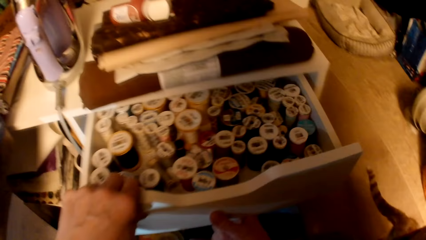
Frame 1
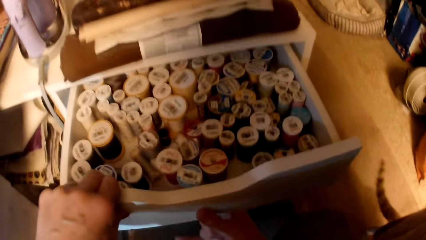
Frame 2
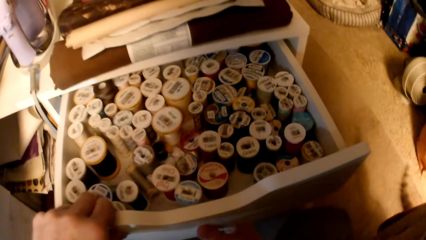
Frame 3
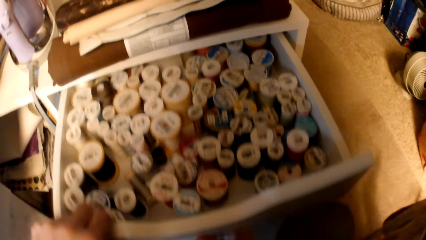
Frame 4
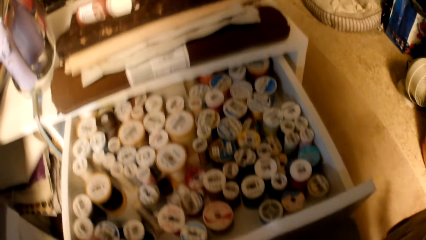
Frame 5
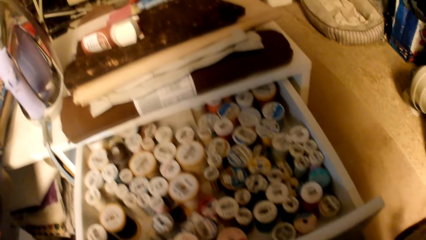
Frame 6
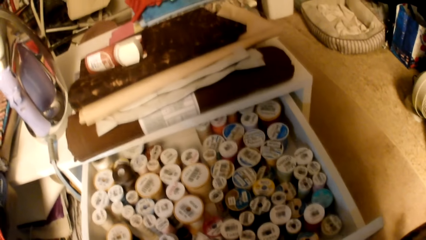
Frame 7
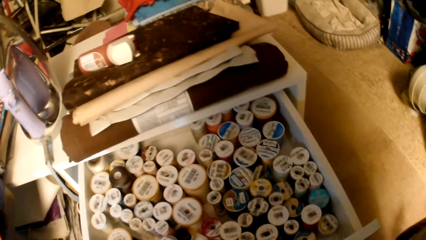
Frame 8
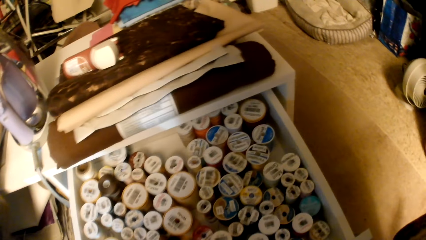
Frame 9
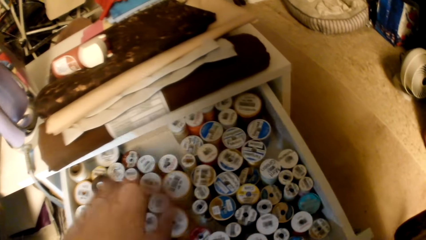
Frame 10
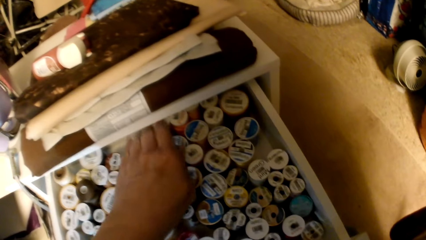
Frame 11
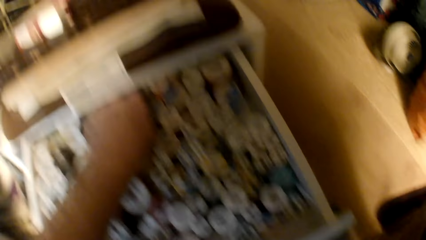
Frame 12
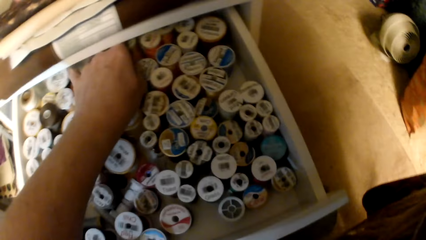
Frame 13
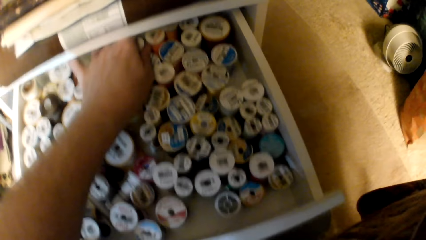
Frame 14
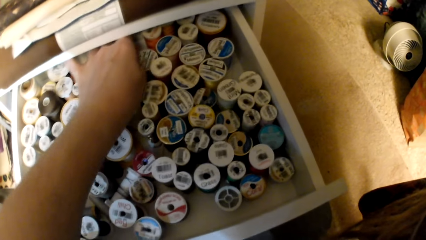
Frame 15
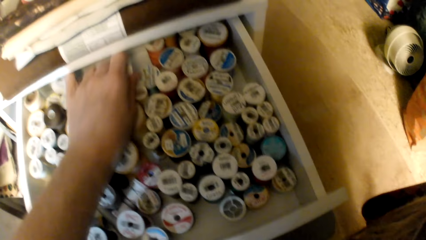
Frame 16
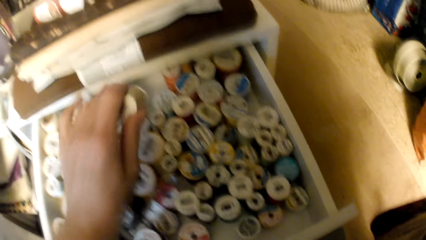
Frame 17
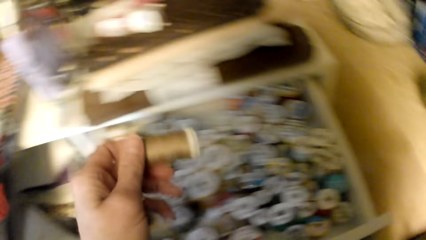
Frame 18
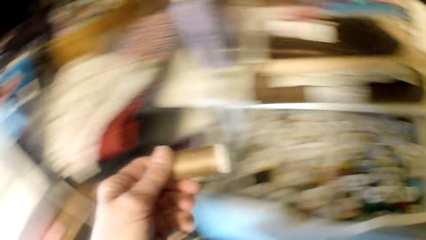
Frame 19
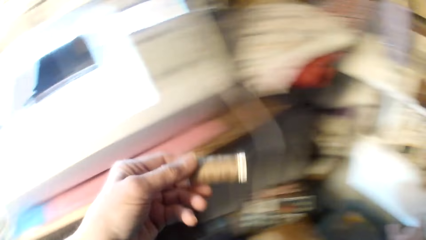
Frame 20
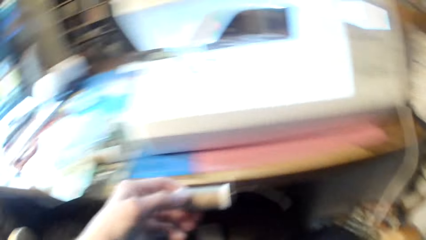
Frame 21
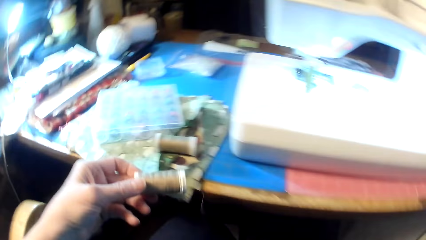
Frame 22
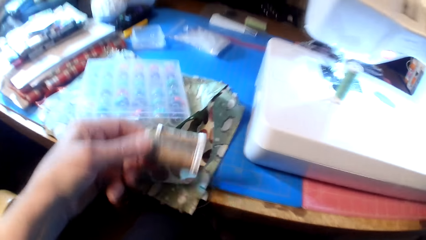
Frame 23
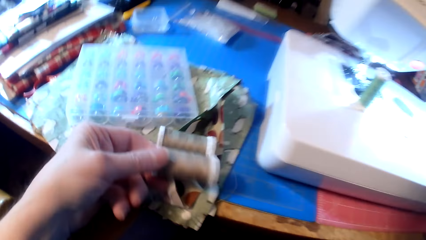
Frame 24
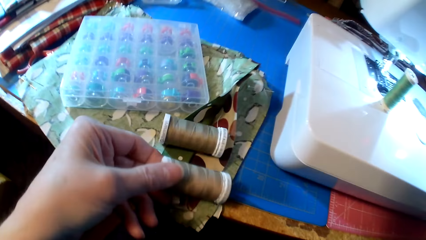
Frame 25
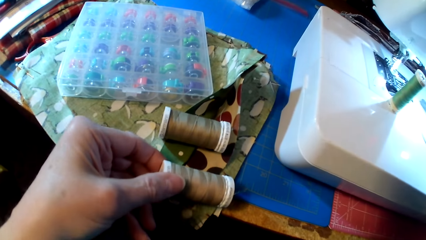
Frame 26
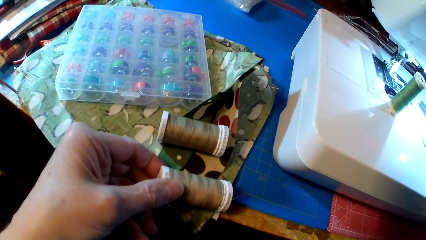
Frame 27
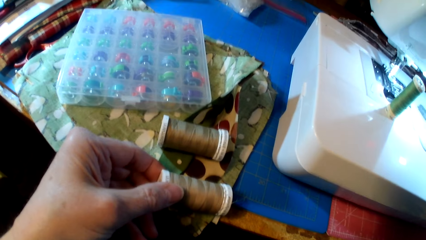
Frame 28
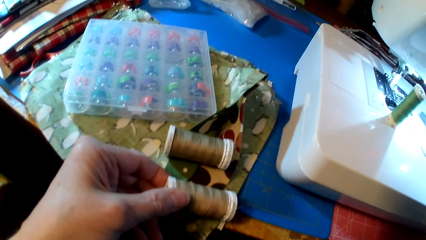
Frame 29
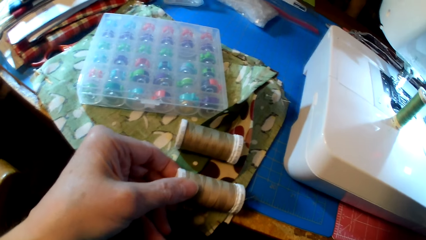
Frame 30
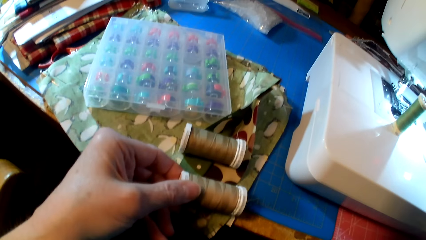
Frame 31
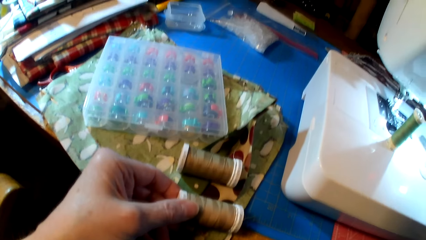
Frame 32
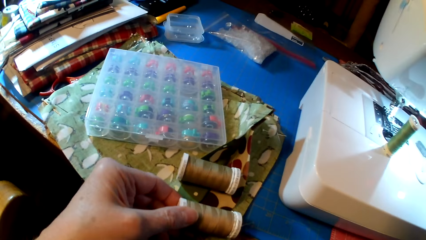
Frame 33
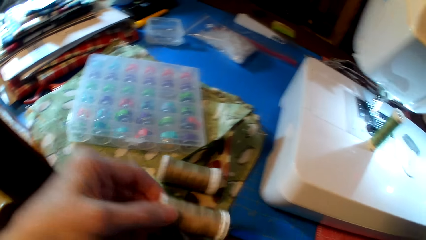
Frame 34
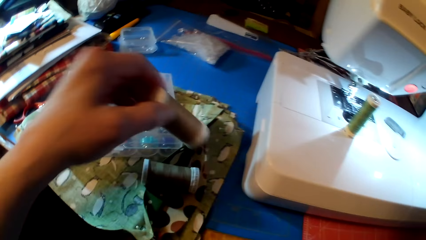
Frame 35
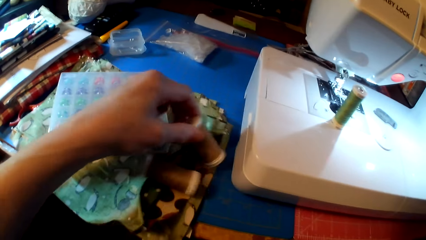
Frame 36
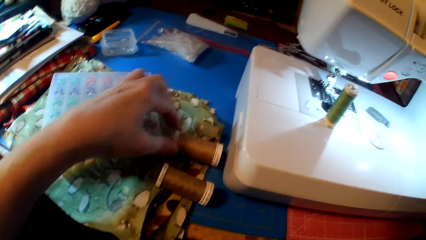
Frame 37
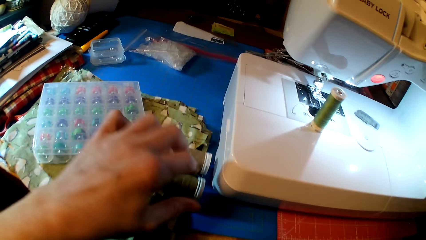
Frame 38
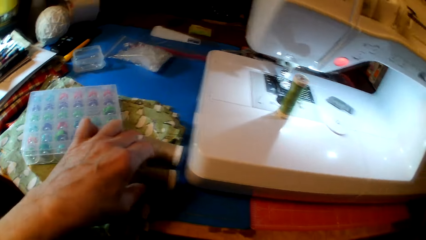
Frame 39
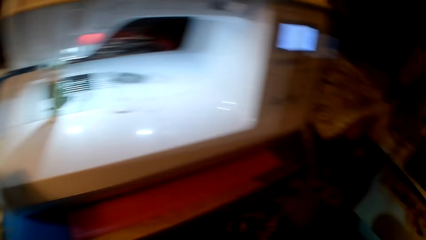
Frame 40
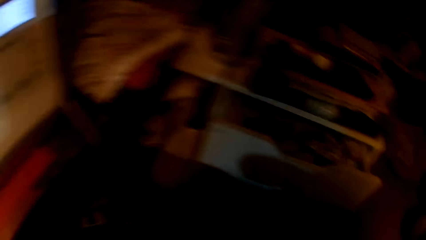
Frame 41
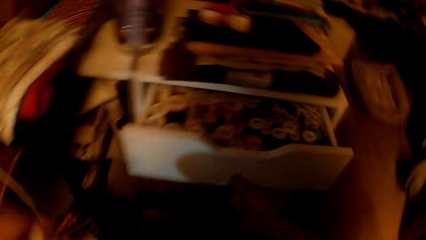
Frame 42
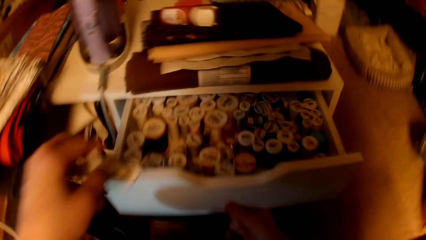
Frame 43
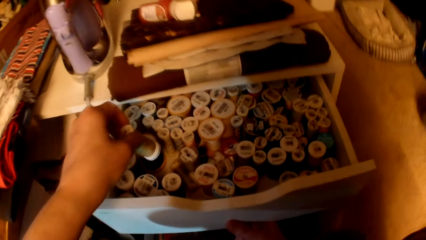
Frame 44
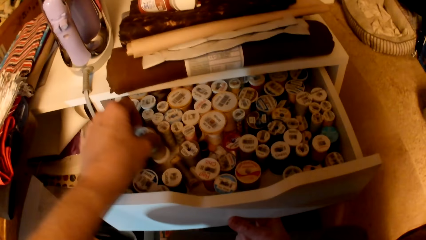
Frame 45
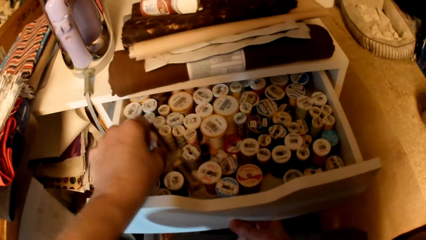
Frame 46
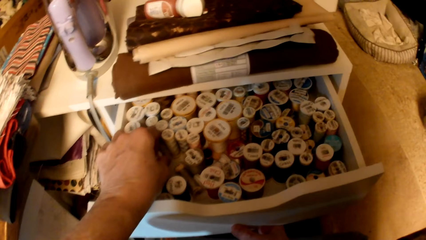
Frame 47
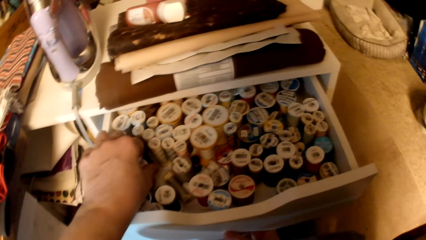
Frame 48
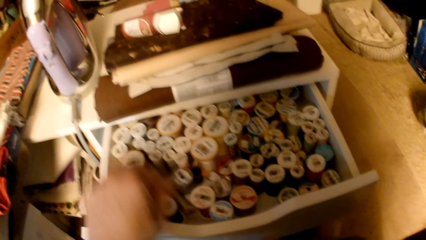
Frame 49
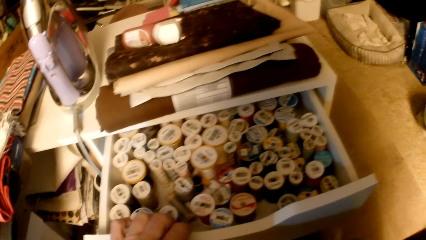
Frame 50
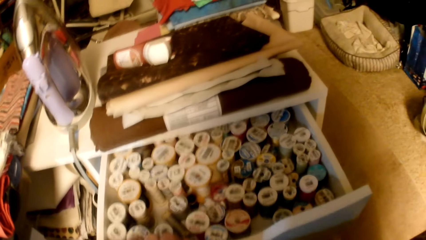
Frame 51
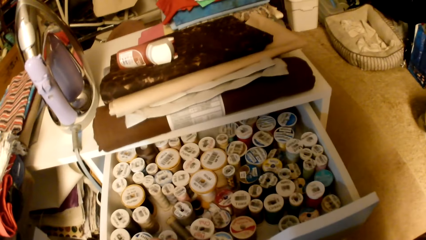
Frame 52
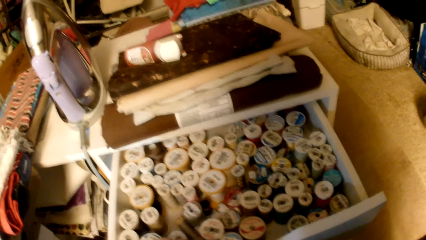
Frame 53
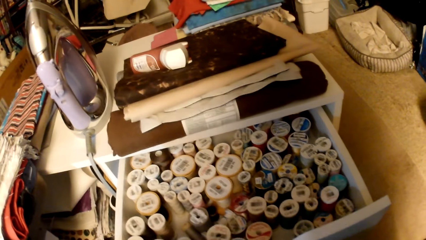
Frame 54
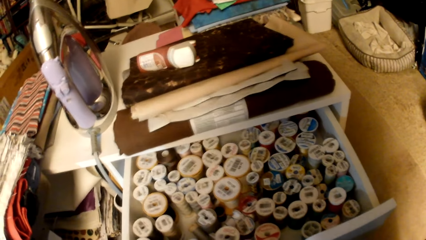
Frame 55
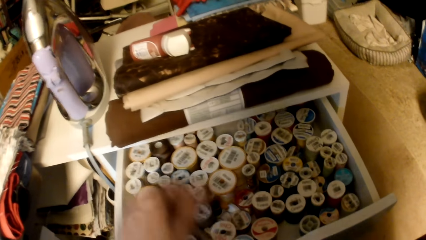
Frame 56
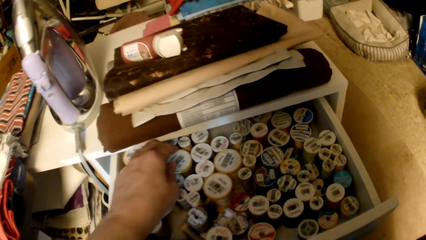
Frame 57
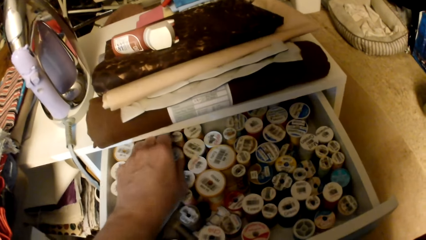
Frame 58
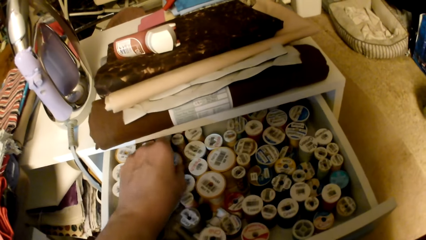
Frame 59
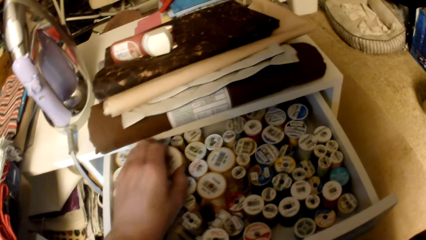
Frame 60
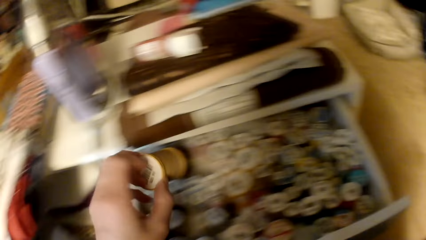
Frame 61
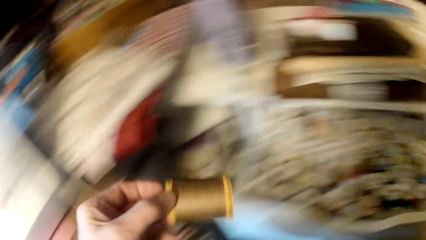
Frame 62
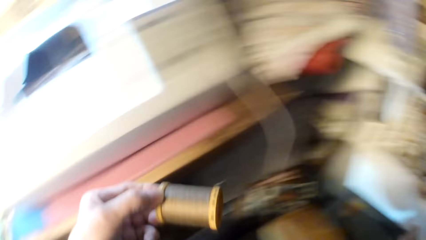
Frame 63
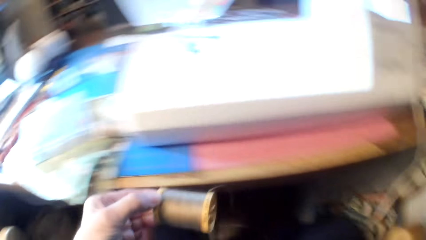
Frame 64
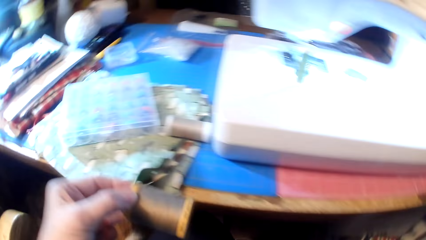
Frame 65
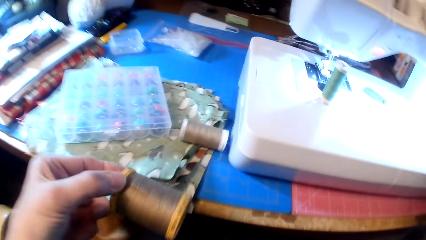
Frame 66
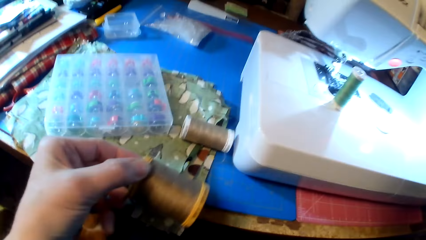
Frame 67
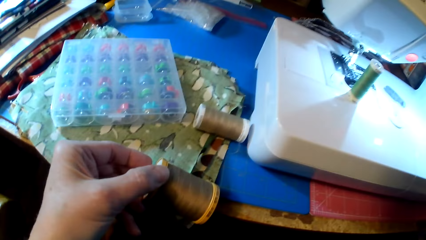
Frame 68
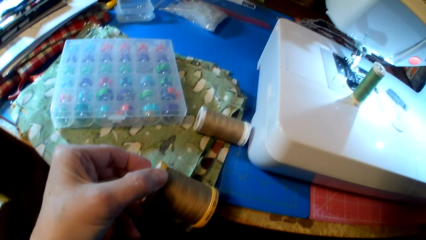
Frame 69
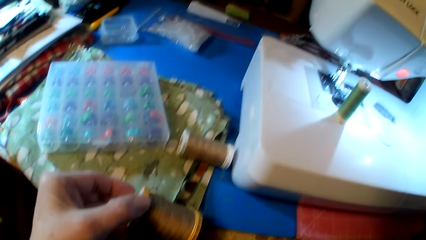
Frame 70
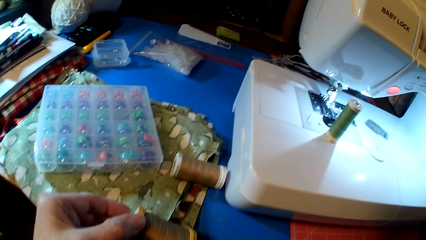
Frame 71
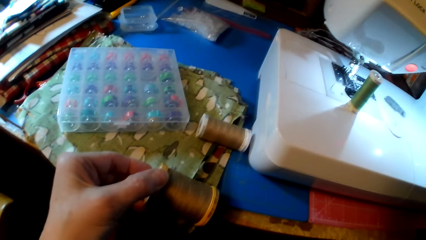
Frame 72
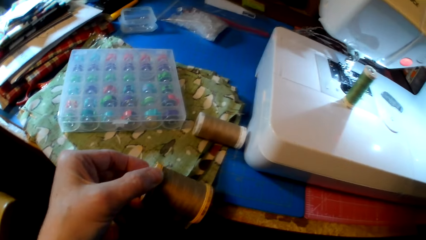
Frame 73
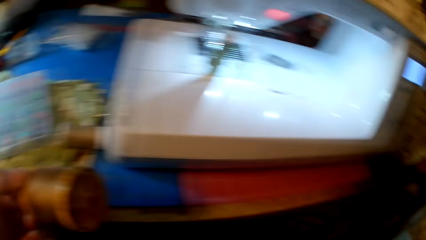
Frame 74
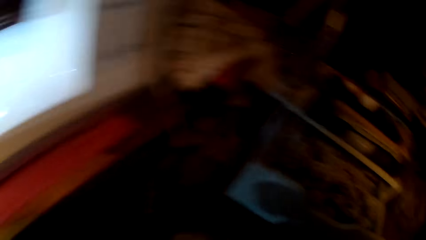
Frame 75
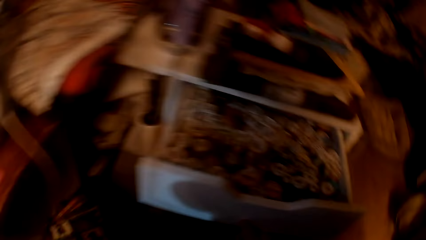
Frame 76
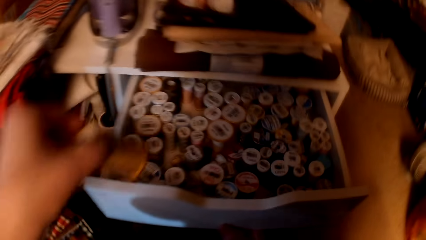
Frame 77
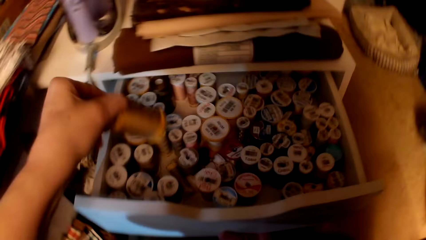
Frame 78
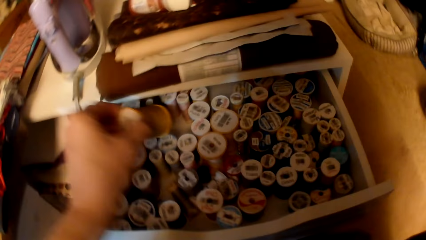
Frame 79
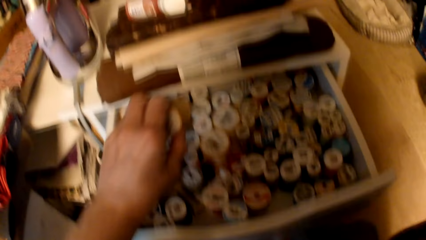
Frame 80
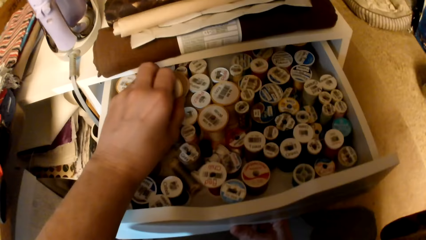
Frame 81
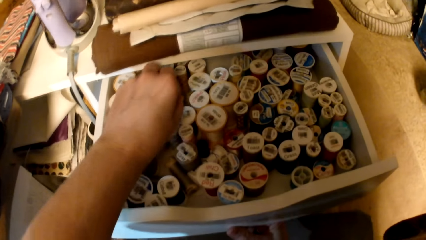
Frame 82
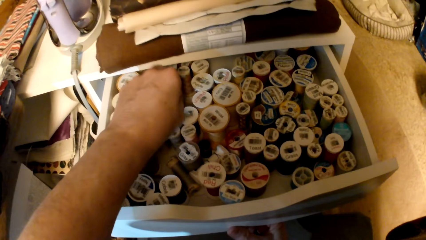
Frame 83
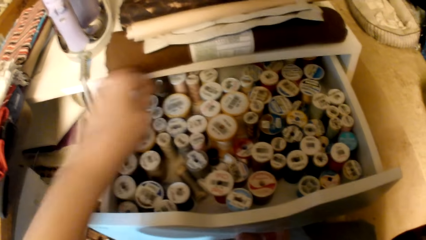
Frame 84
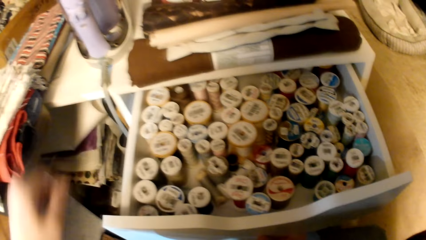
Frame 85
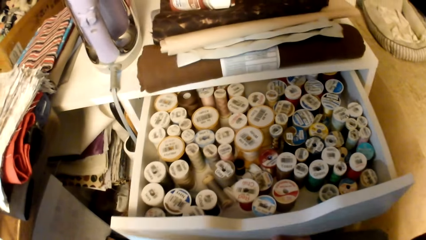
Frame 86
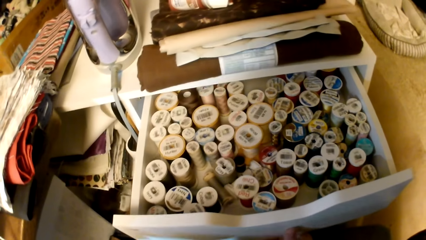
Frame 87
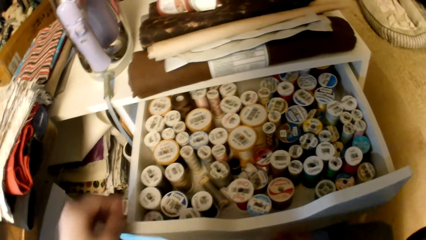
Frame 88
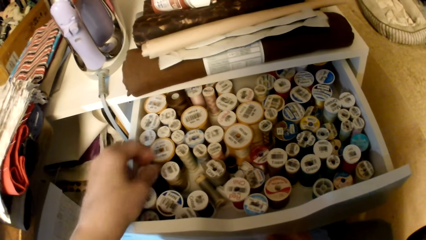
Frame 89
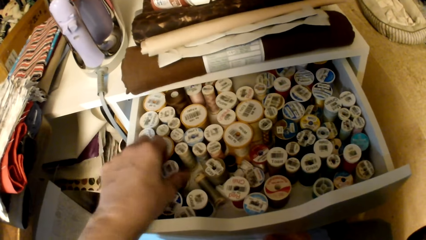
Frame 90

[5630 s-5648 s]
The camera wearer pulls the drawer. They look at the threads. They pick a thread. They put the thread on the fabric. They look at the thread. They pick a thread. They put the thread in the drawer. They look at the thread. They pick a thread. They put the thread on the fabric. They look at the thread. They put the thread in the drawer.
